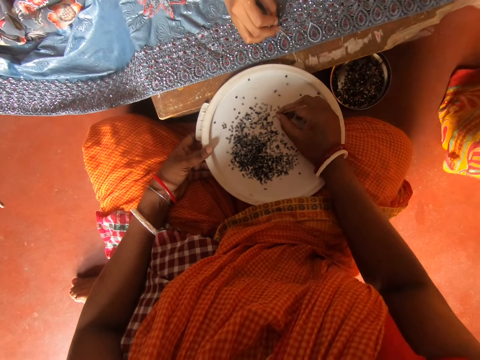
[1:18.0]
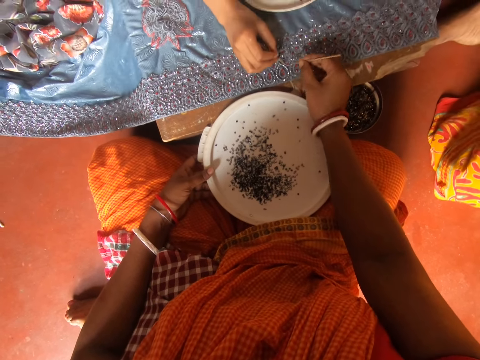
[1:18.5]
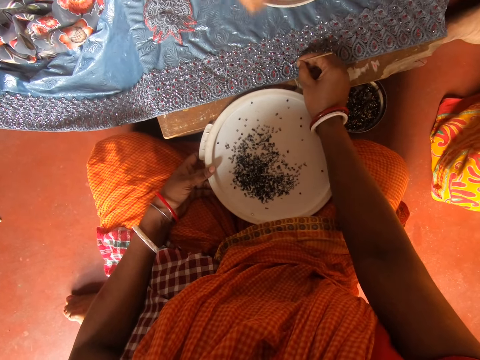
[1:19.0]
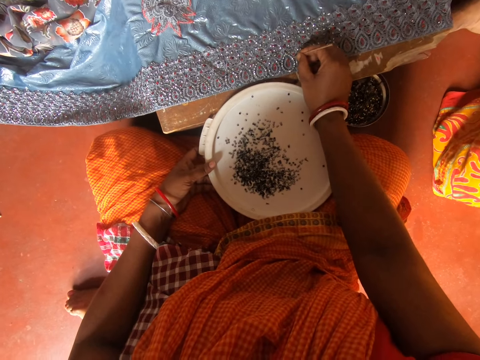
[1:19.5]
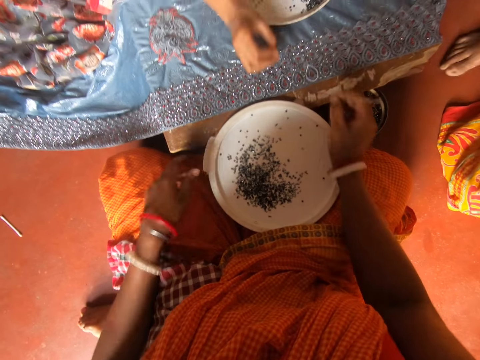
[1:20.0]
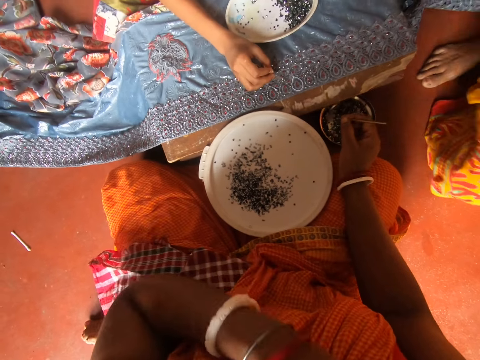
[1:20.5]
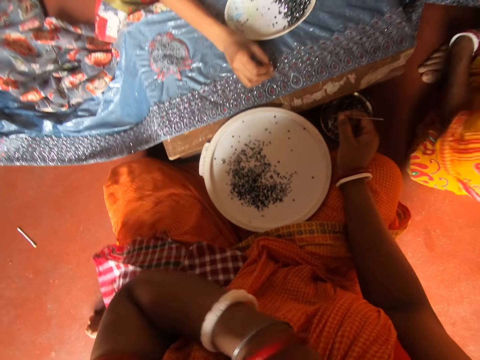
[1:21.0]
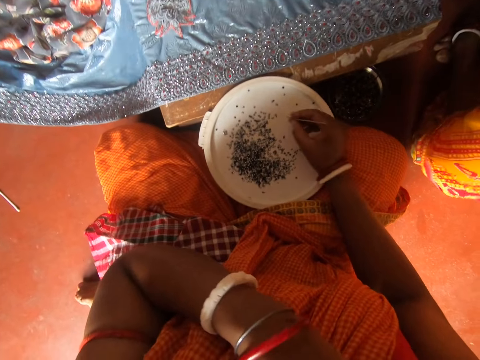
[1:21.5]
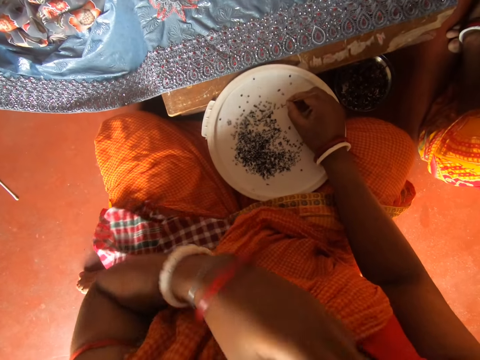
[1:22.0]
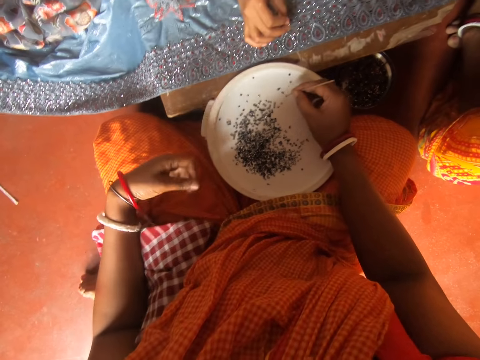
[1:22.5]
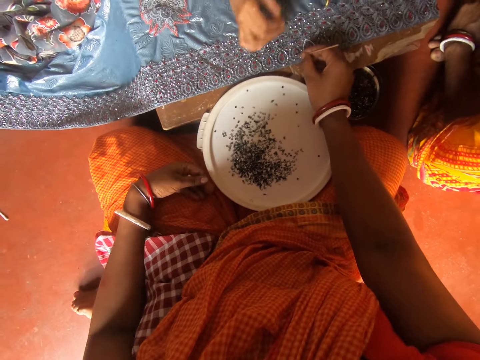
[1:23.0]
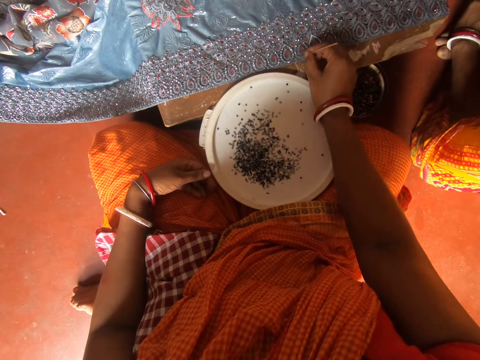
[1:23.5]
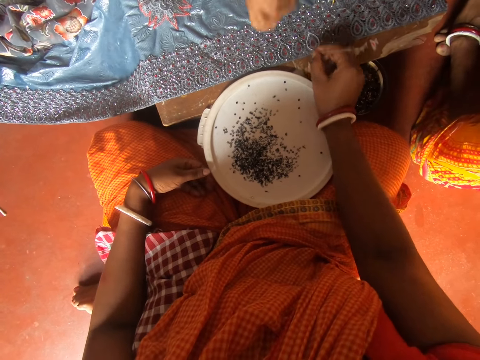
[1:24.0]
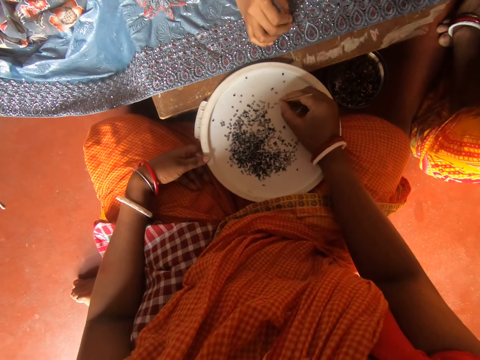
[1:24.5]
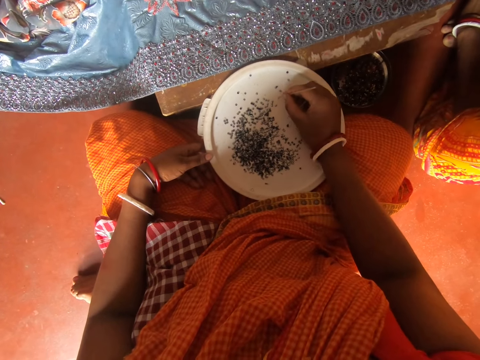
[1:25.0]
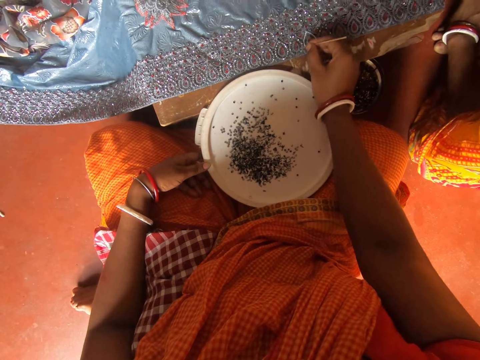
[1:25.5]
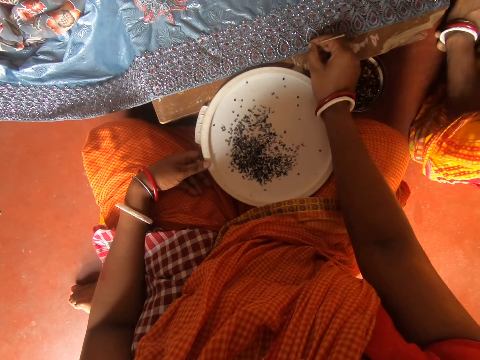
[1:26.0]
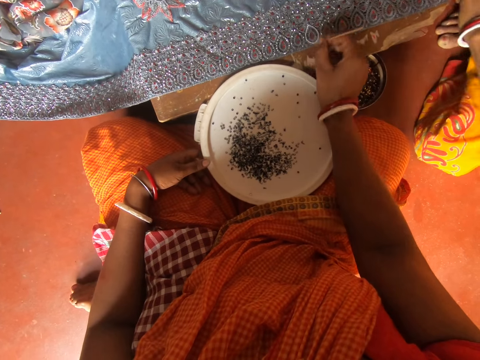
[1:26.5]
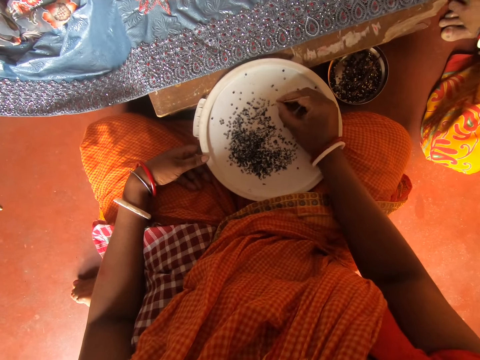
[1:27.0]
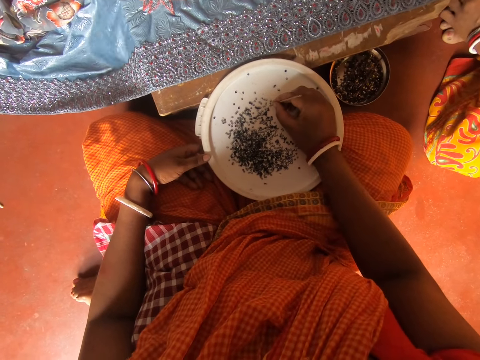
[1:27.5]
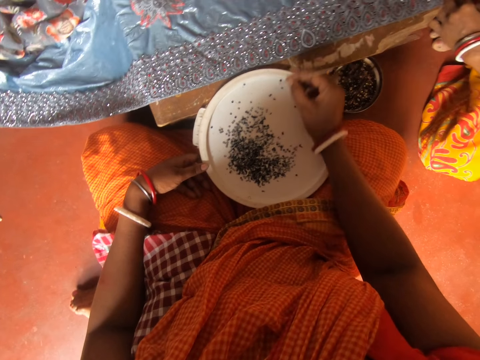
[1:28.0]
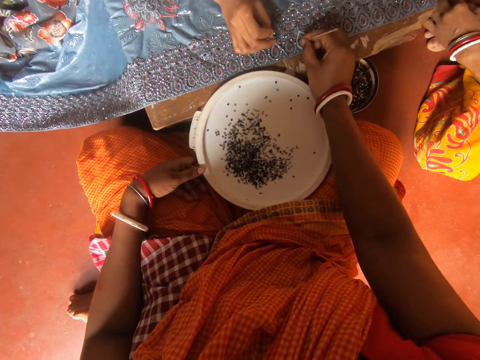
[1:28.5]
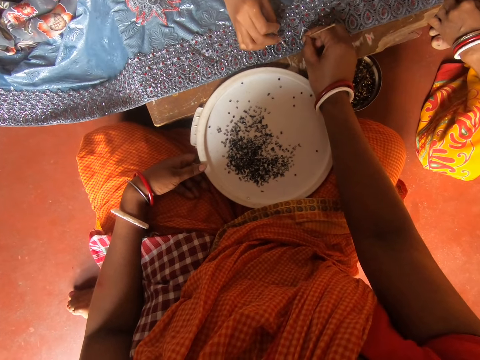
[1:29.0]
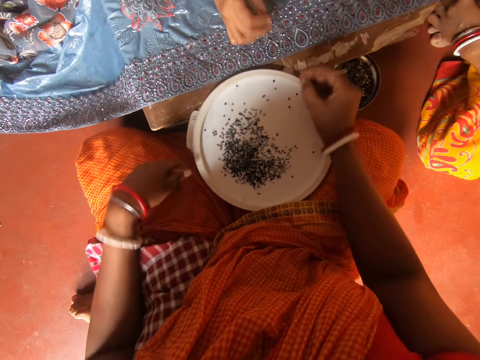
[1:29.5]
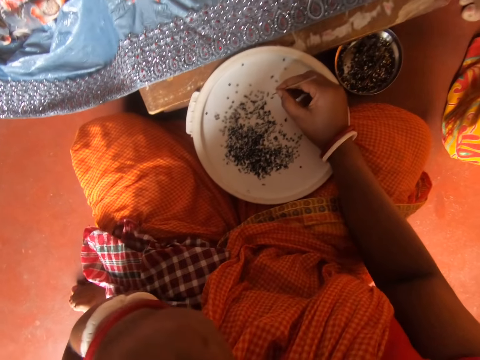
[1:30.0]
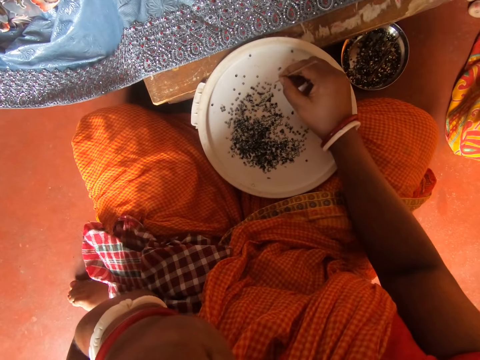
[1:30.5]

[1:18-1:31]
The camera wearer picks the rhinestone or beads from the bowl of rhinestones with the pin in her right hand. A woman moves the tin on the ground. The camera wearer puts the rhinestone on the fabric on the table with the pin in her right hand. She touches her face with her left hand. The woman puts the rhinestone with the pin in her right hand. The camera wearer picks the rhinestone from the bowl of rhinestones with the pin in her right hand. She moves the hand down. The woman puts the rhinestone with the pin in her right hand. The camera wearer puts the rhinestone on the fabric on the table with the pin in her right hand. The woman puts the rhinestone with the pin in her right hand. The camera wearer picks the rhinestone from the bowl of rhinestones with the pin in her right hand. She puts the rhinestone on the fabric on the table with the pin in her right hand. She picks the rhinestone from the bowl of rhinestones with the pin in her right hand. The woman puts the rhinestone with the pin in her right hand. The camera wearer puts the rhinestone on the fabric on the table with the pin in her right hand. She takes the beads with a small stick. She touches her face with her left hand. She scratches the chin.

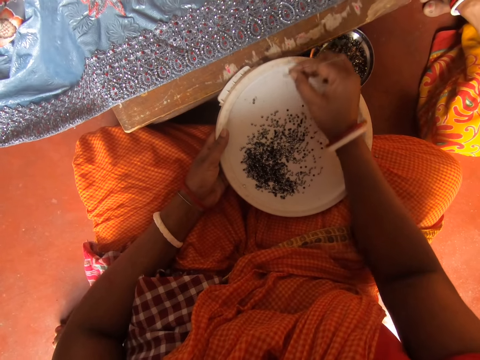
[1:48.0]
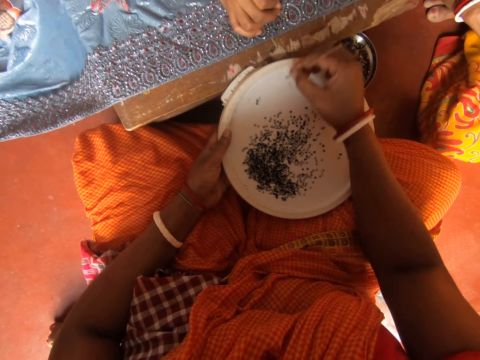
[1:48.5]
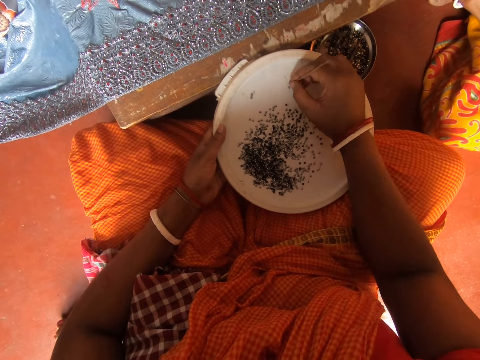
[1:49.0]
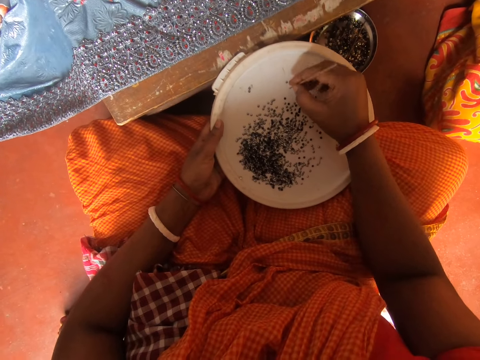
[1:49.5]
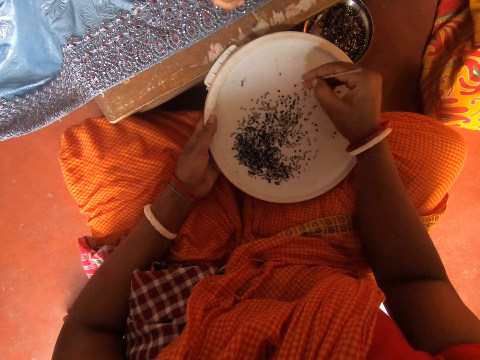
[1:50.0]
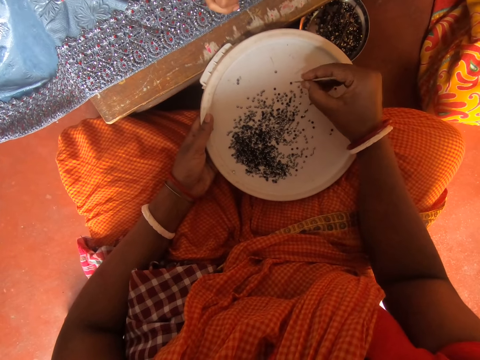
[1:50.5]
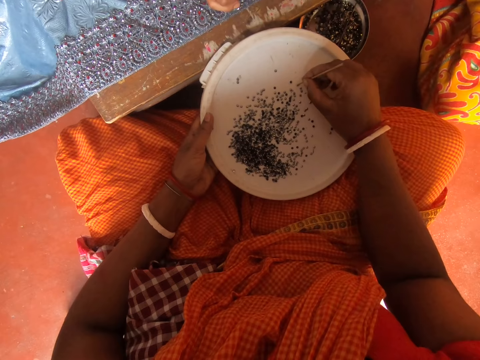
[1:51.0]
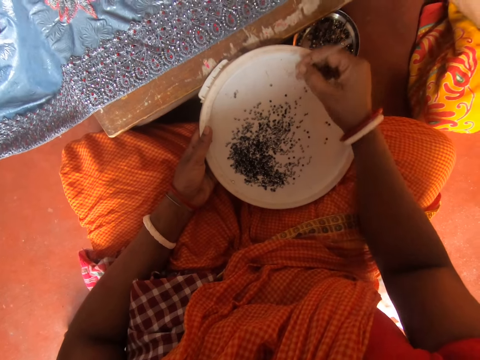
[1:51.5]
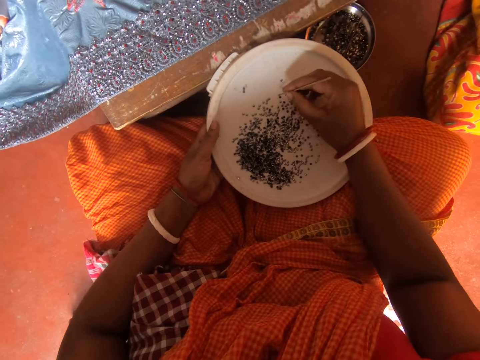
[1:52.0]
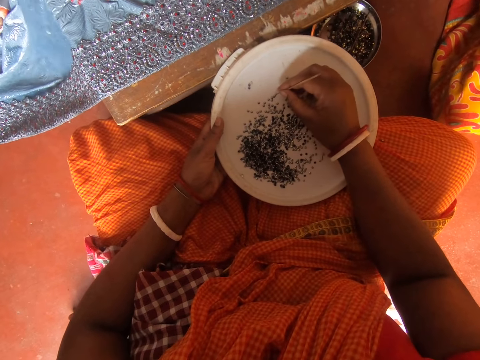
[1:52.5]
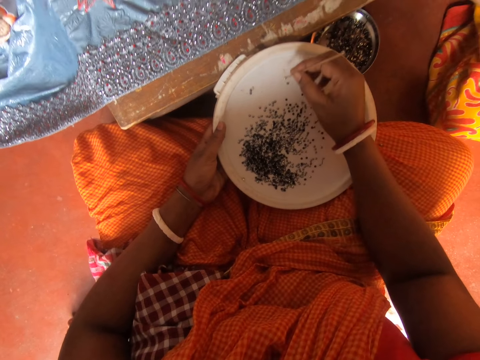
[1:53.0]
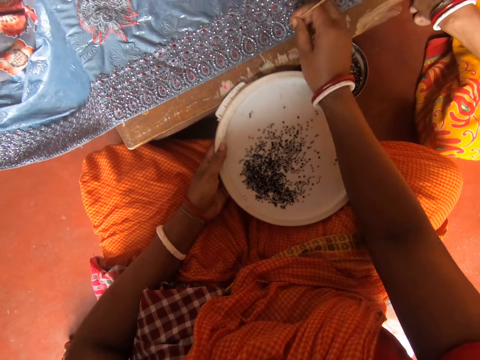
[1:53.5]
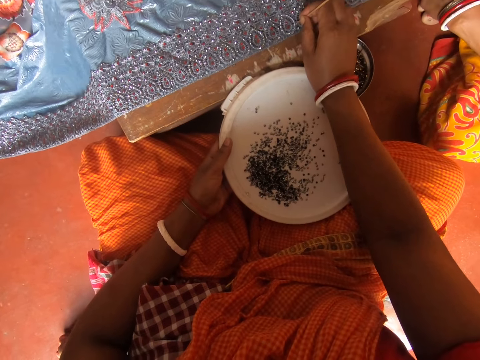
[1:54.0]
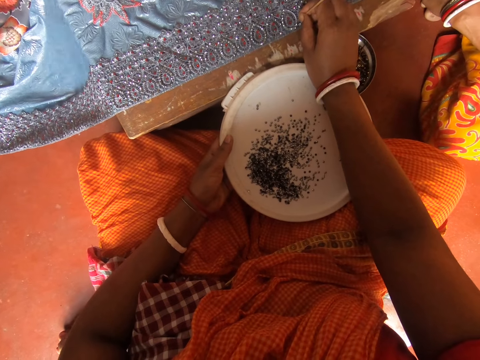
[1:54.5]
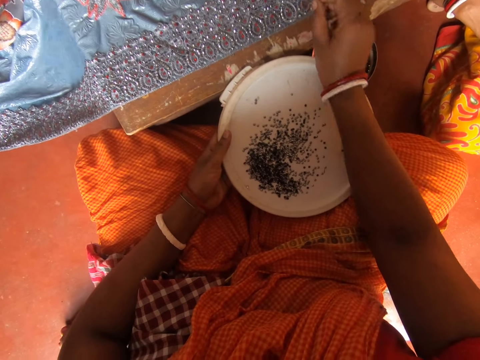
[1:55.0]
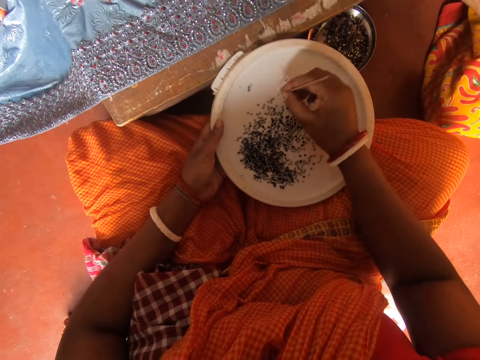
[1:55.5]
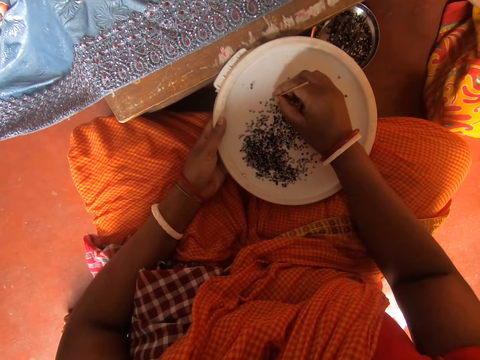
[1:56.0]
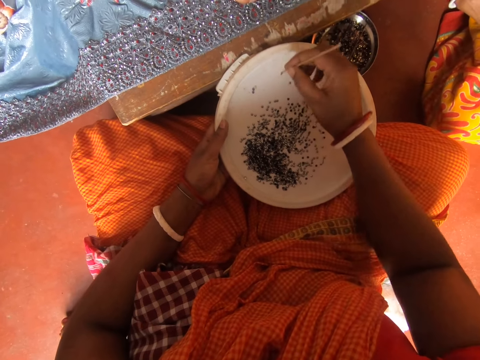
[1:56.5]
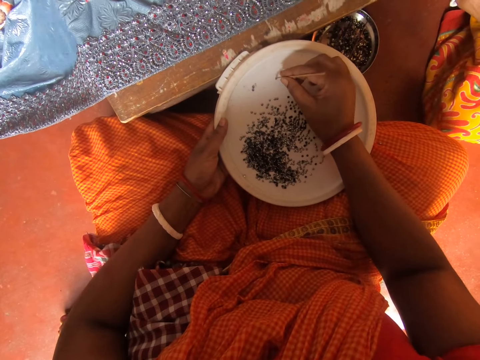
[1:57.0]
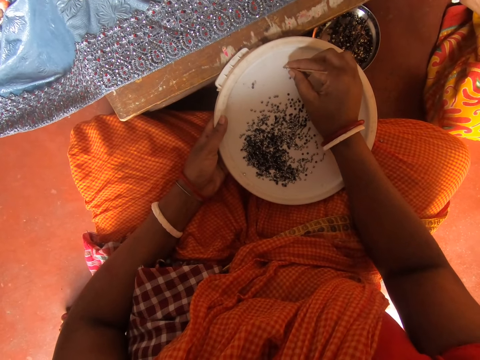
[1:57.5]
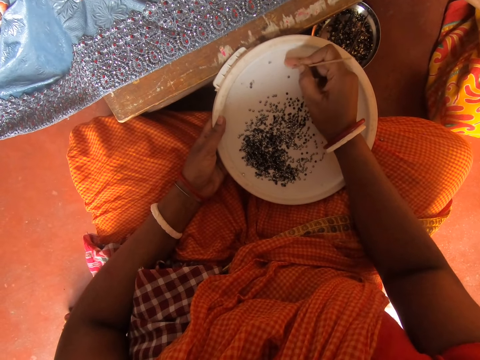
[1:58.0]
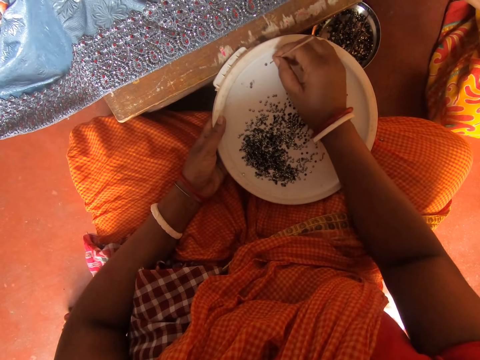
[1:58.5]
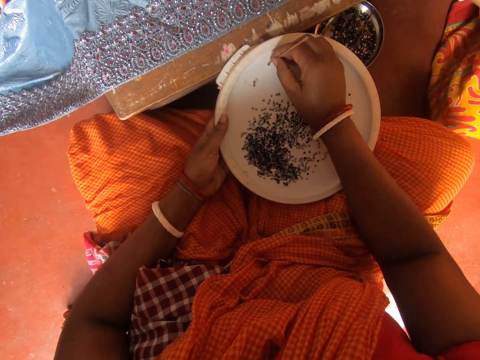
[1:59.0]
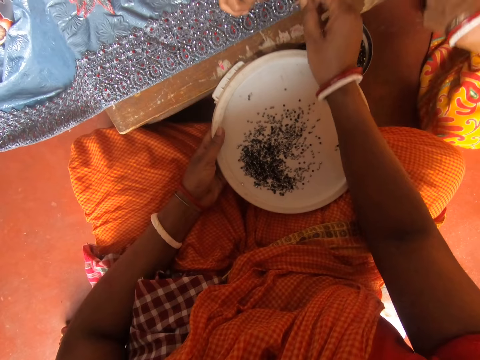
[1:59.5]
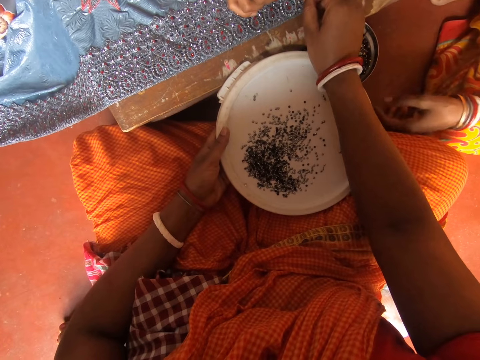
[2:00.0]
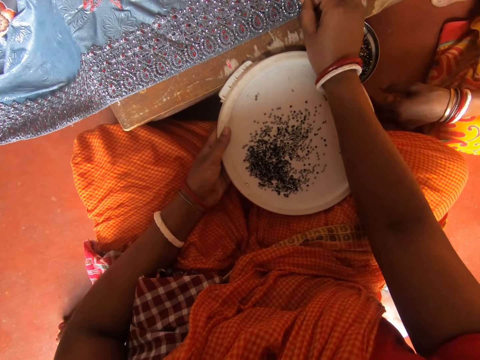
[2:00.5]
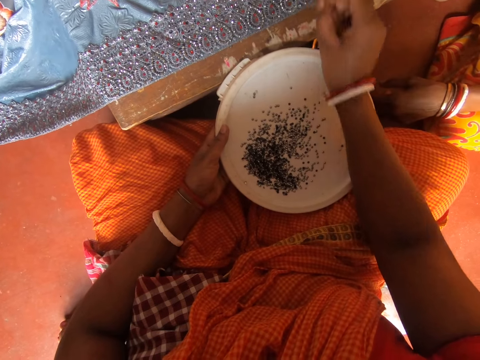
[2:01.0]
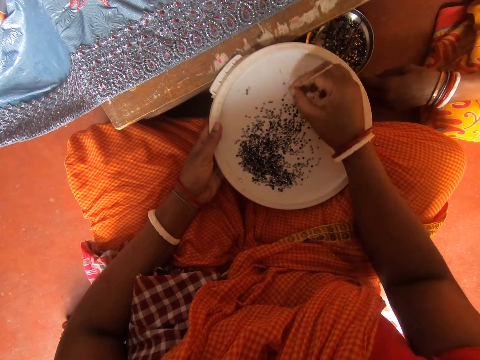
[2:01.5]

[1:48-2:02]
A woman puts the rhinestone or beads with the pin in her right hand. She does so again. The camera wearer picks the rhinestone from the bowl of rhinestones with the pin in her right hand. She puts the rhinestone on the fabric on the table with the pin in her right hand. She picks the rhinestone from the bowl of rhinestones with the pin in her right hand. She puts the rhinestone on the fabric on the table with the pin in her right hand. The woman puts the beads on the fabric.
